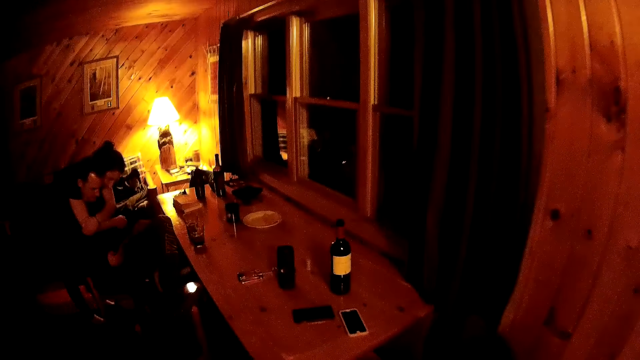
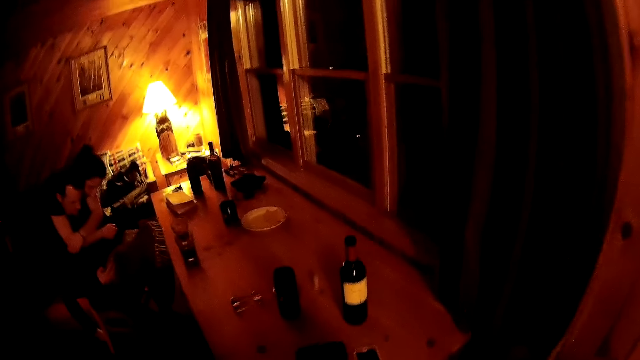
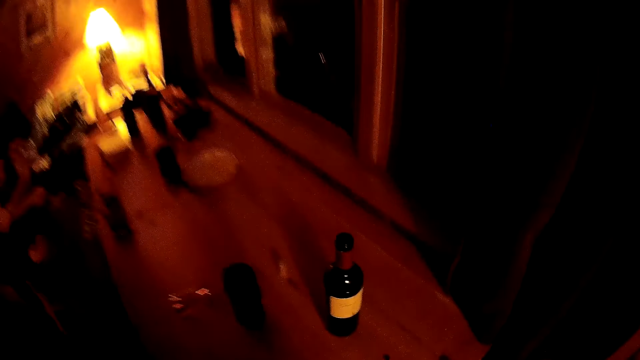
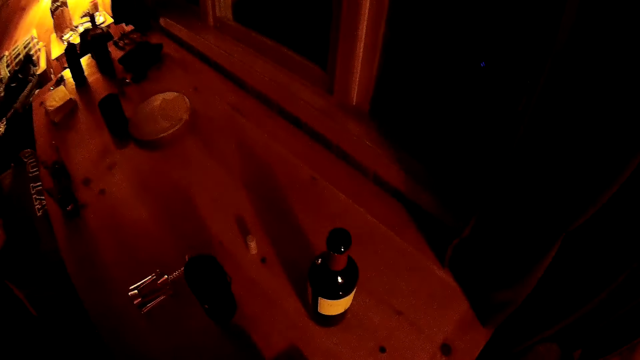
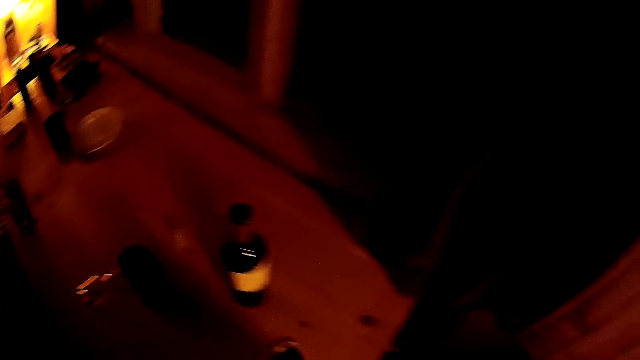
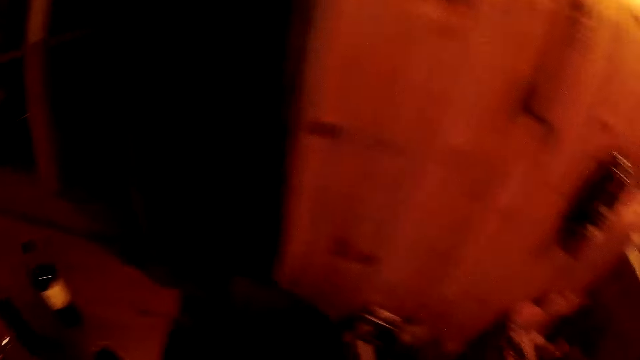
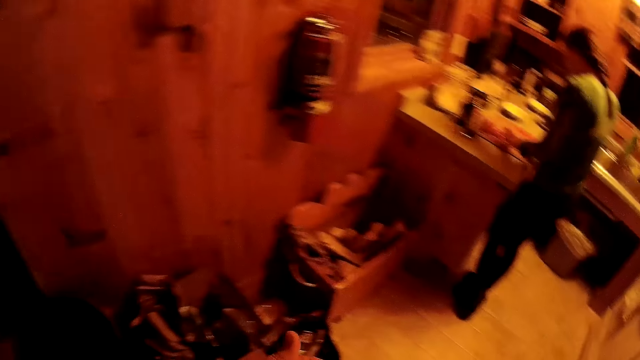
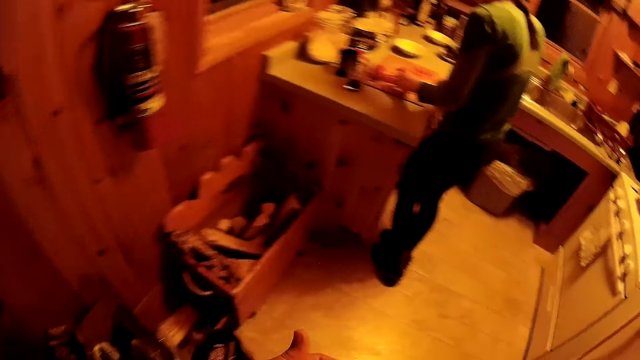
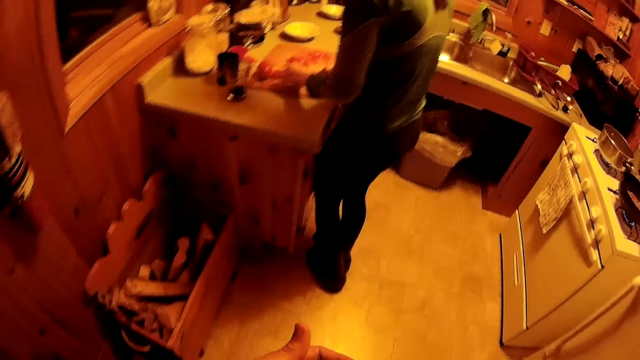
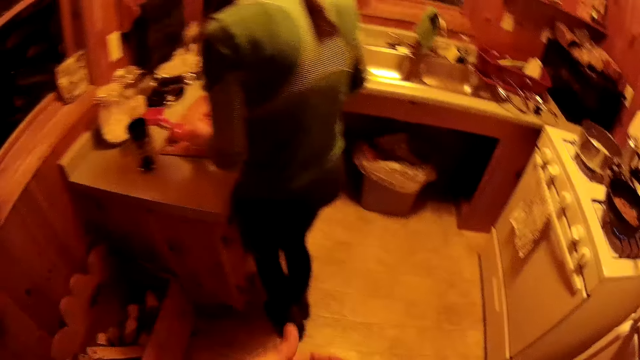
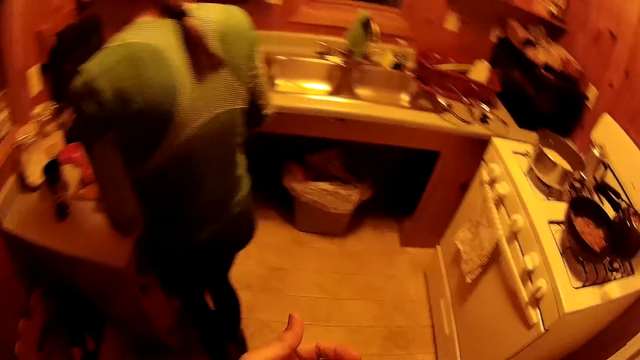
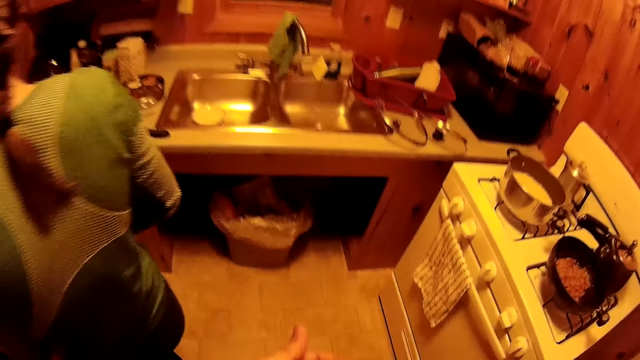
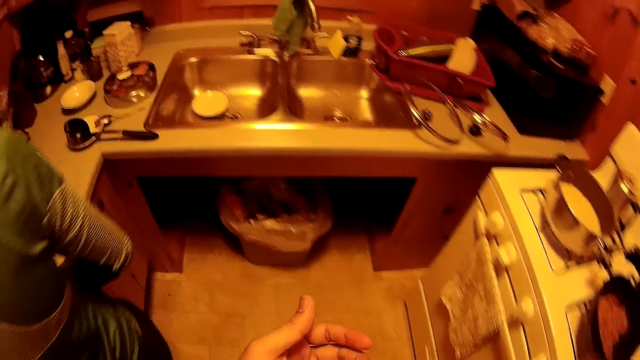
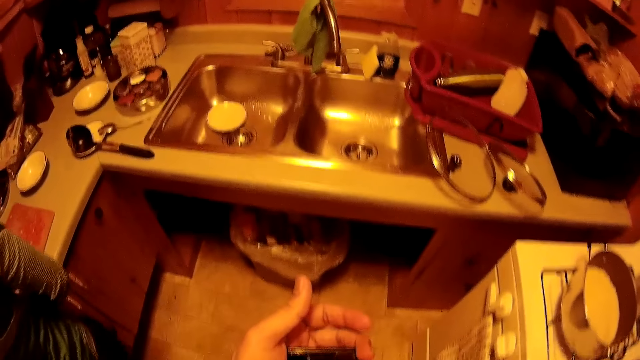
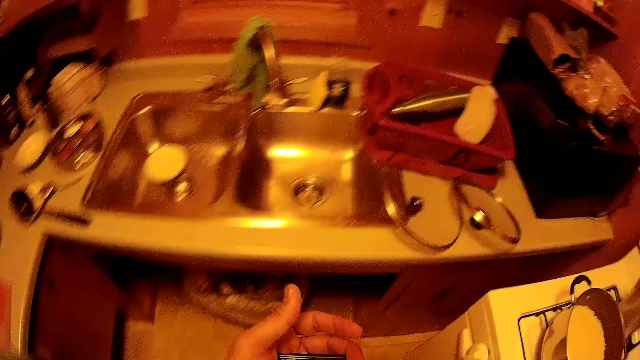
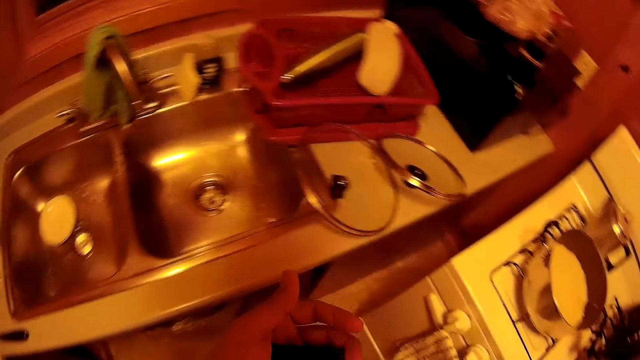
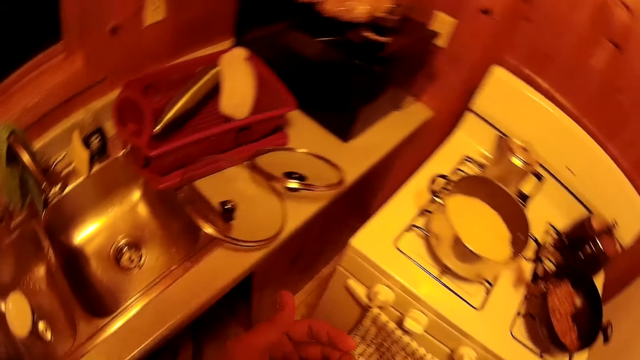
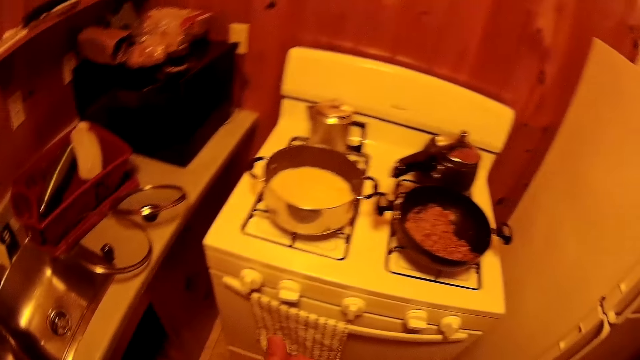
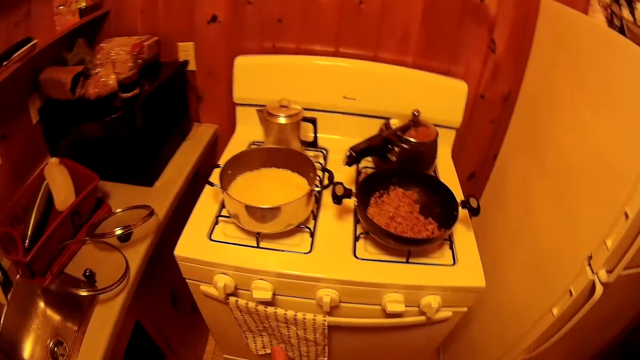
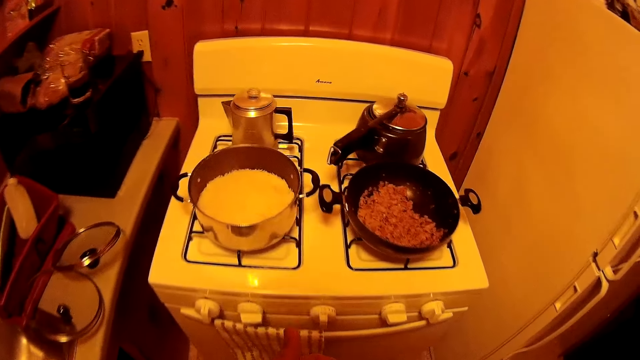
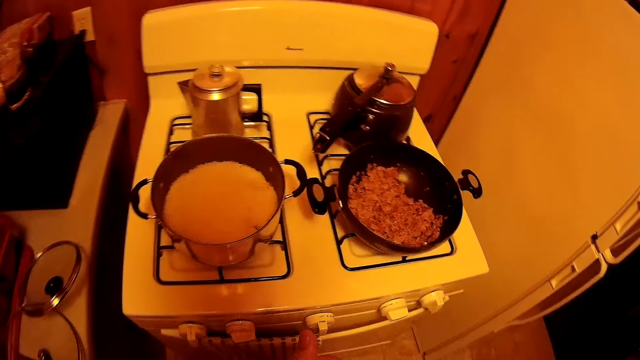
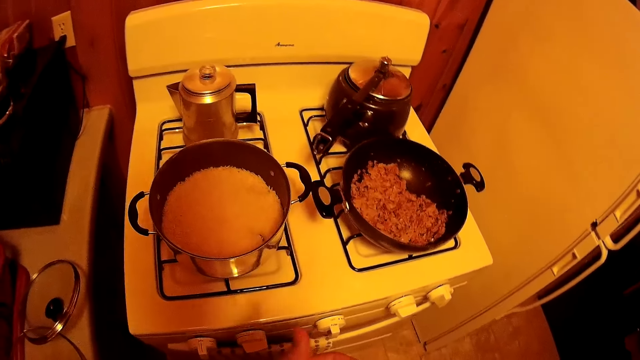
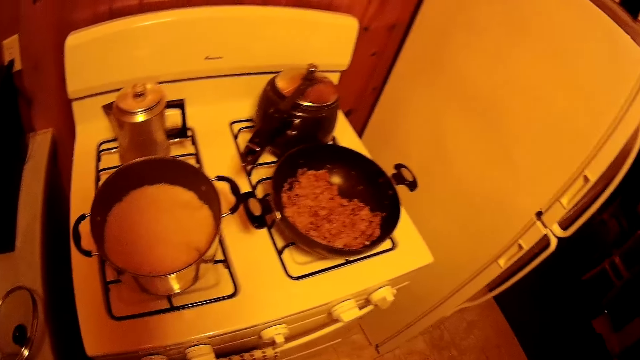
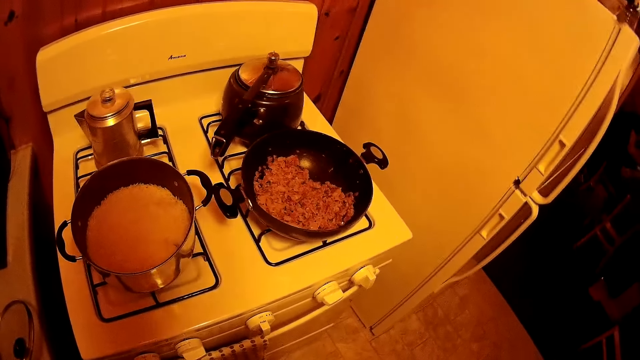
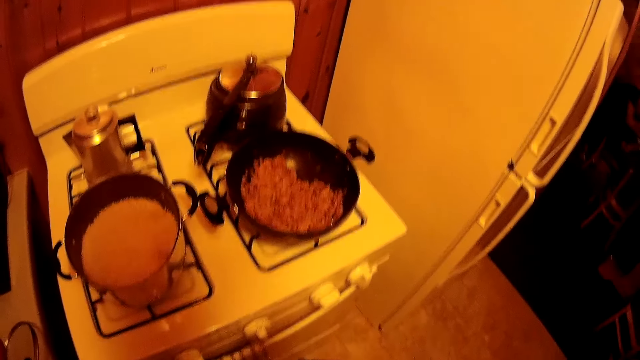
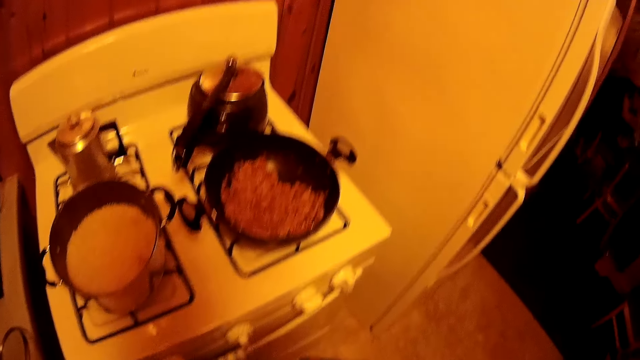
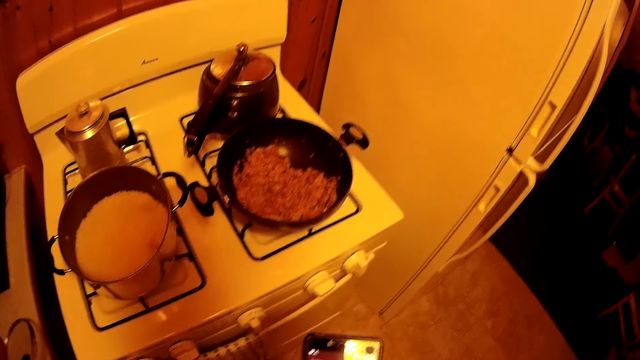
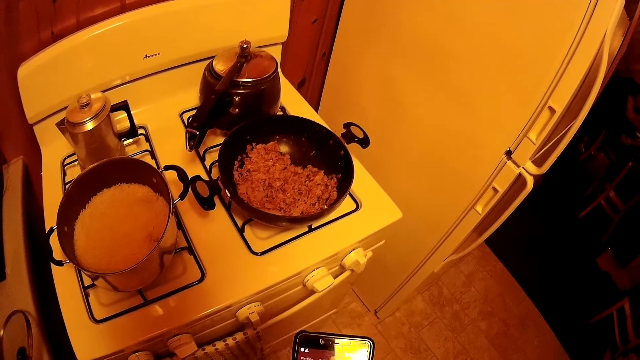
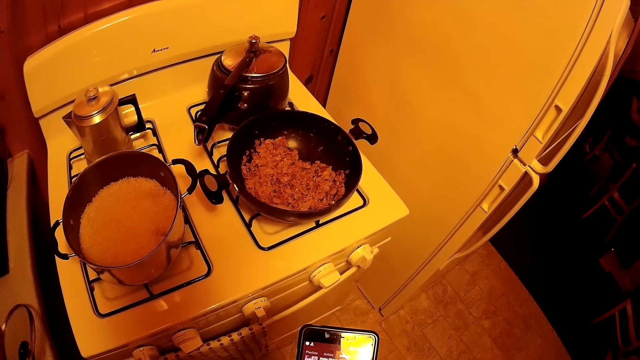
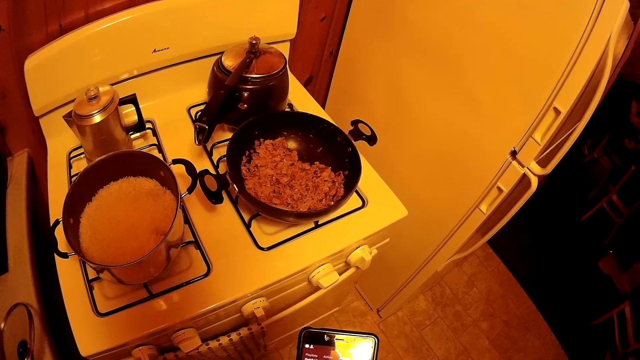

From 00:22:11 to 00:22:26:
The camera wearer picks up a phone. They walk around the room. They pick up something. They operate the phone.

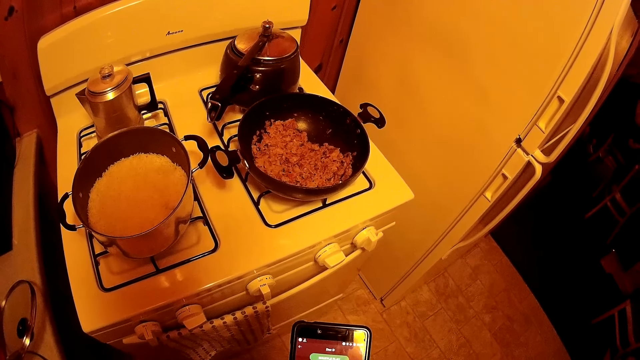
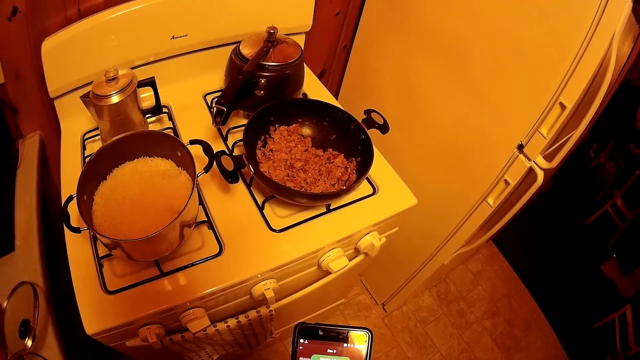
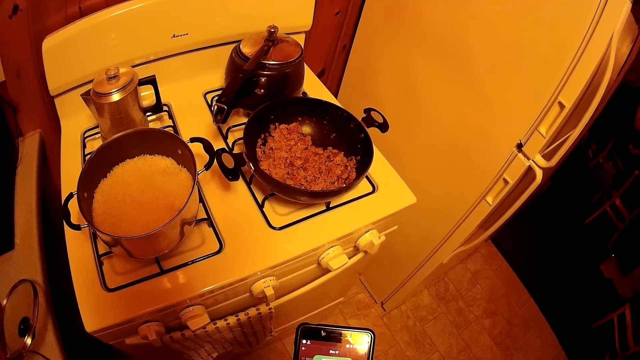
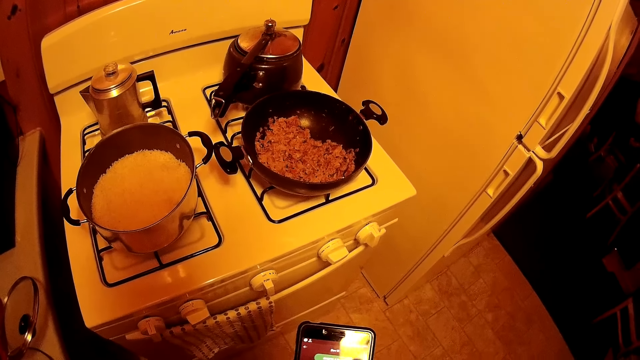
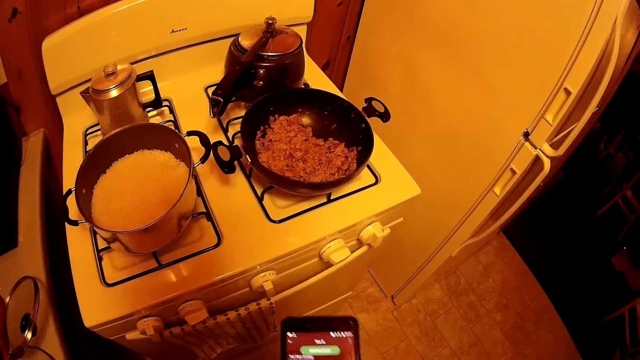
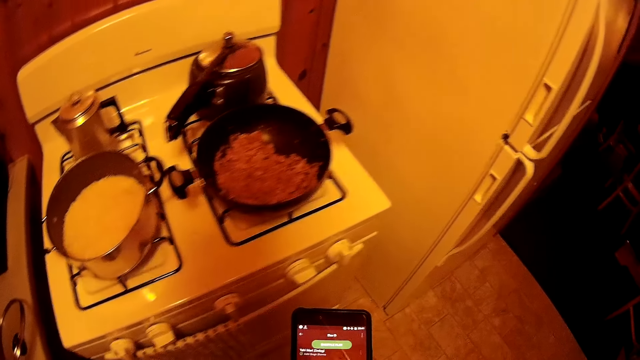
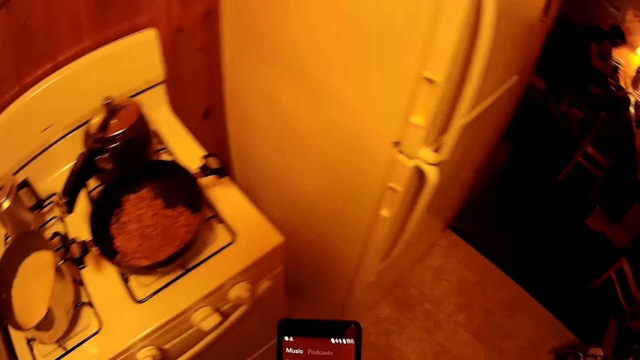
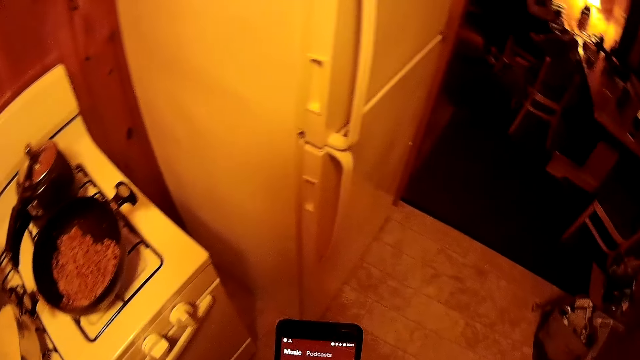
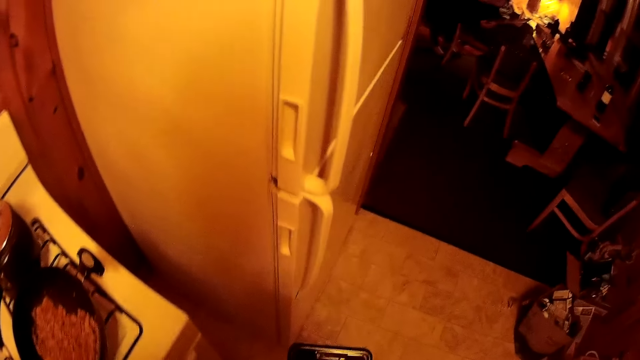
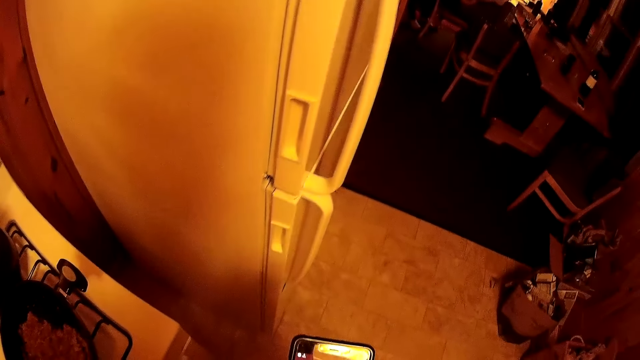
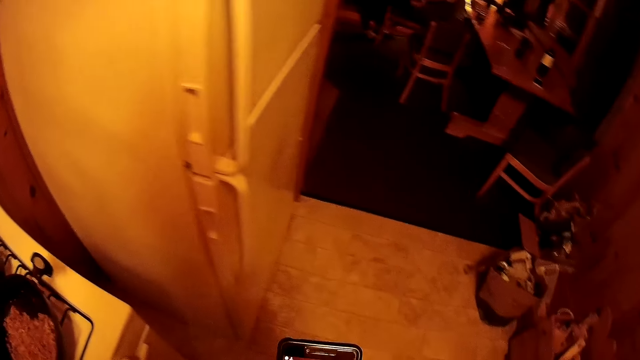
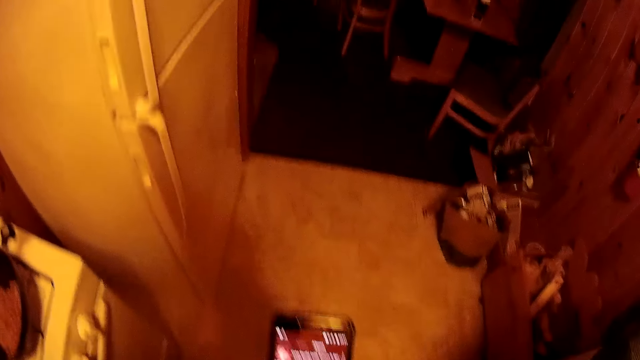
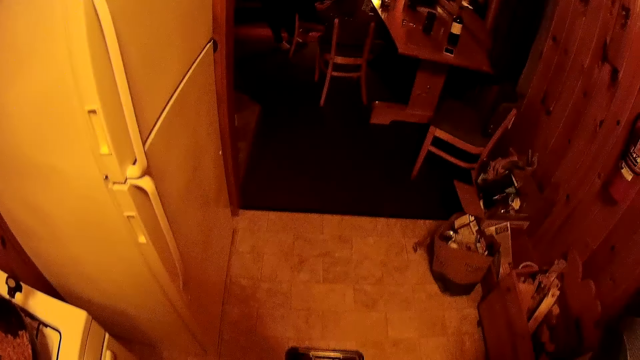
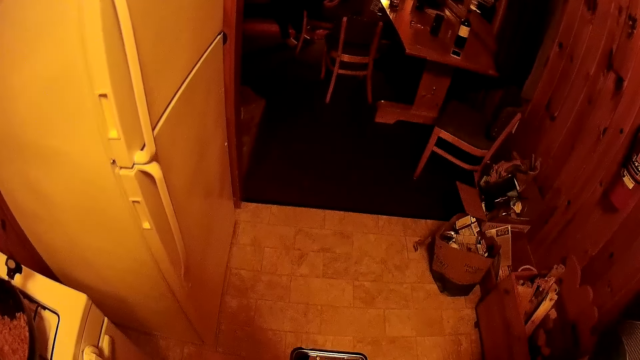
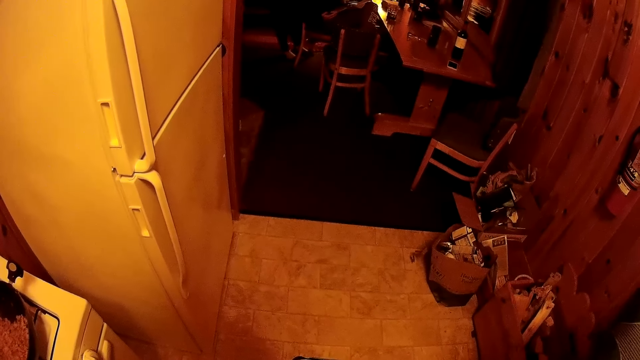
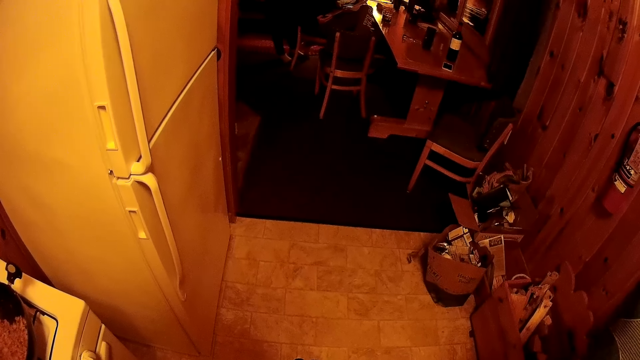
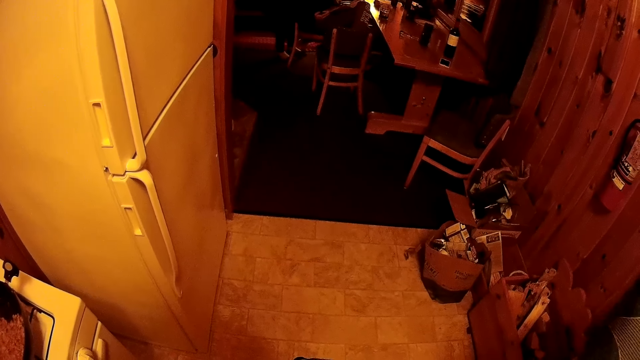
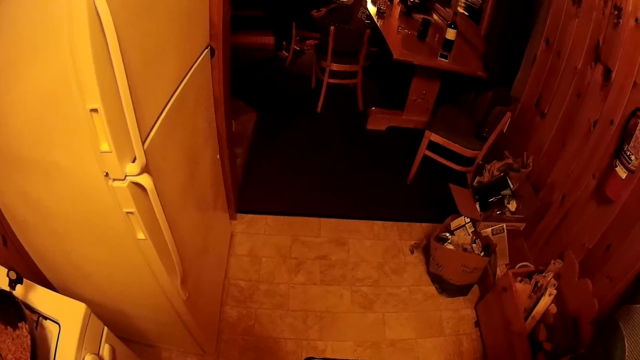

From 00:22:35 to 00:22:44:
The camera wearer looks at the phone.
